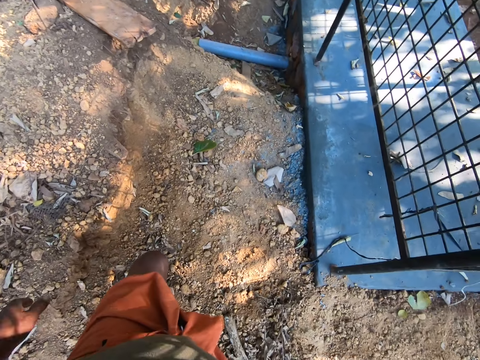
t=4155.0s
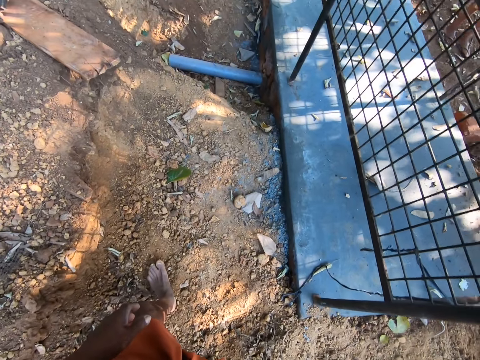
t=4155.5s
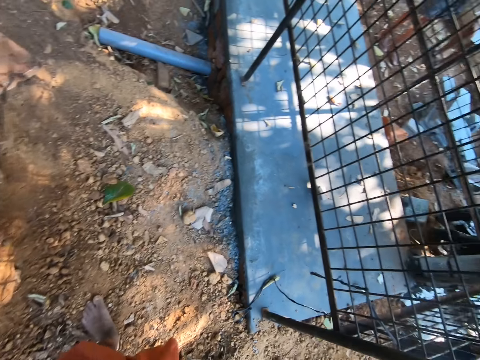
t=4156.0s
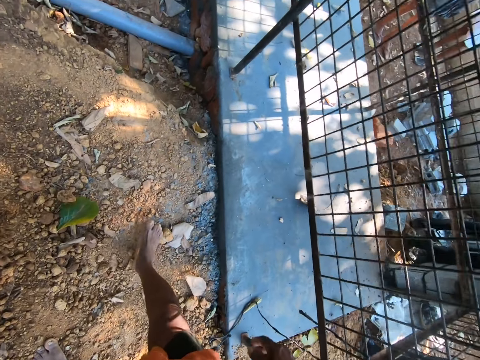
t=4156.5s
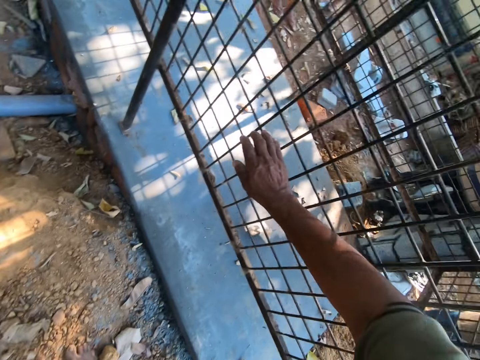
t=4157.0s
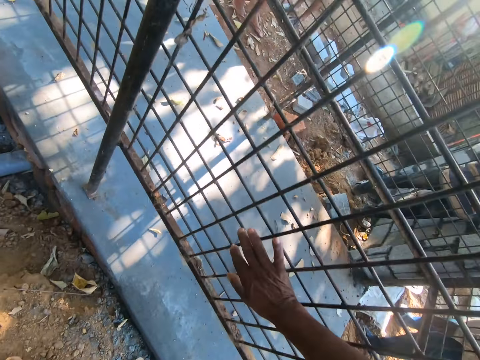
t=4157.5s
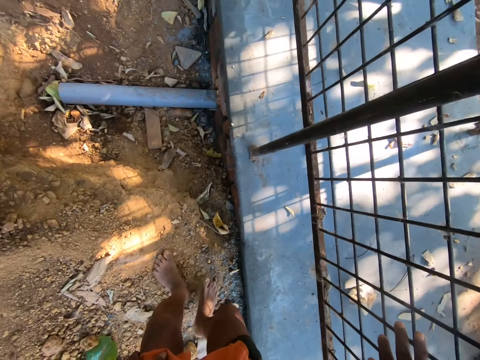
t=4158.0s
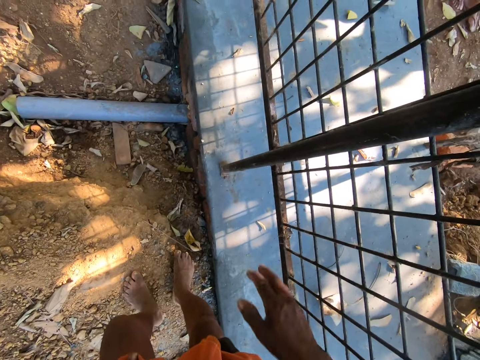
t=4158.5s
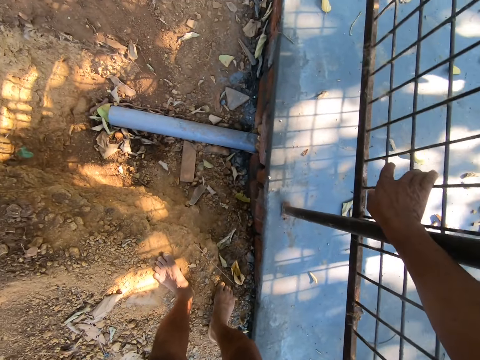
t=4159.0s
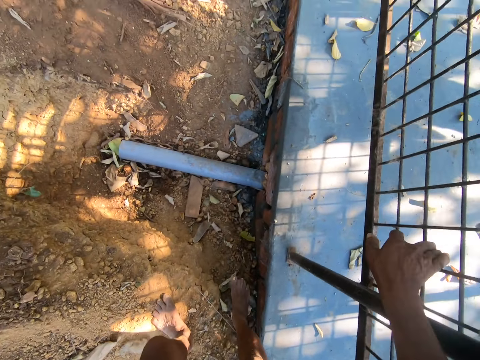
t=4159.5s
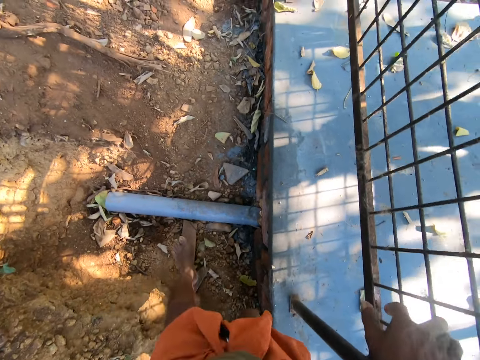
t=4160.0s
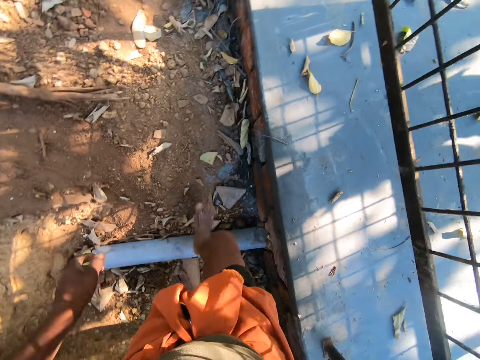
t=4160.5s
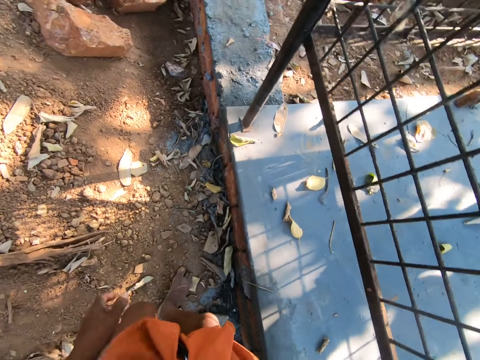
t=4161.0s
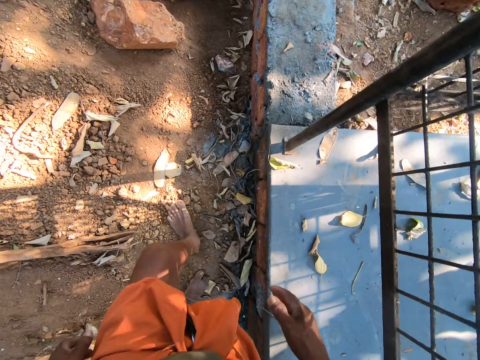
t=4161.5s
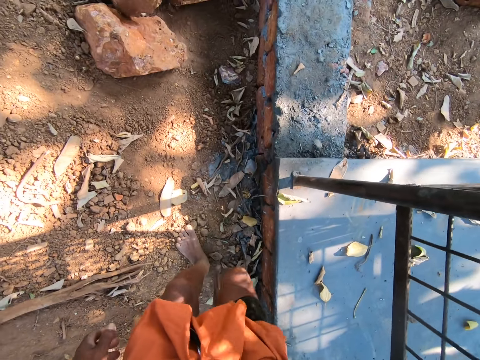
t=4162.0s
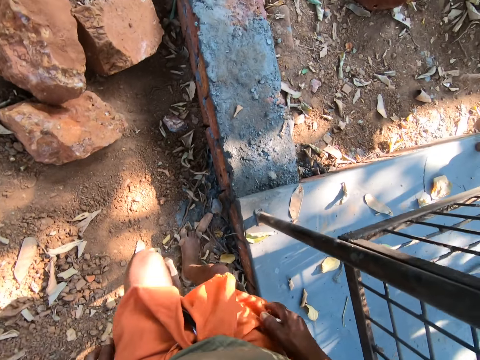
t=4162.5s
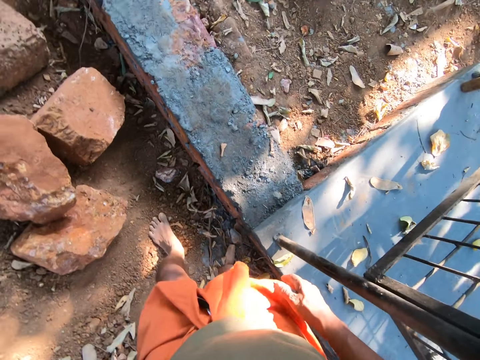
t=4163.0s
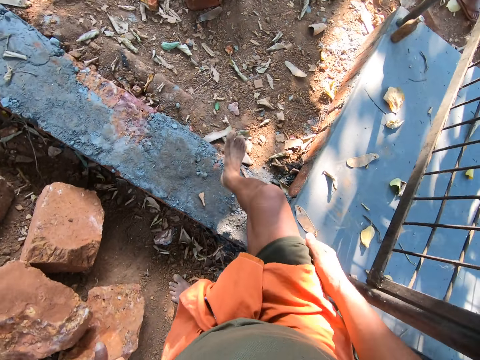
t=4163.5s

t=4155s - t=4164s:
The camera wearer touches a cage with his right hand. He holds a wire mesh. He walks around the farm.

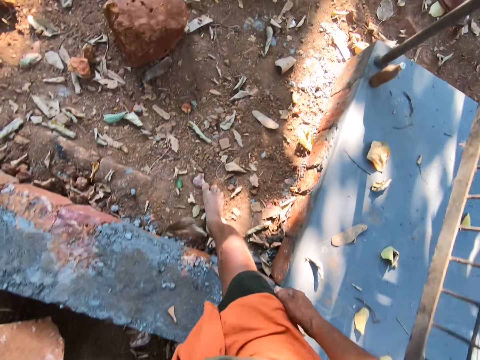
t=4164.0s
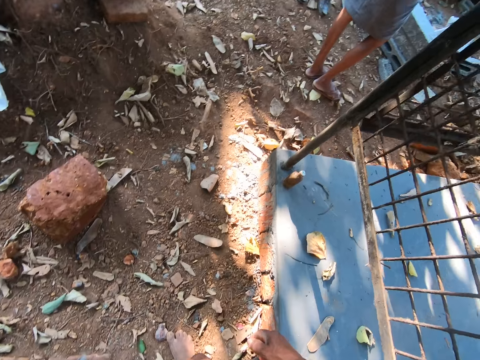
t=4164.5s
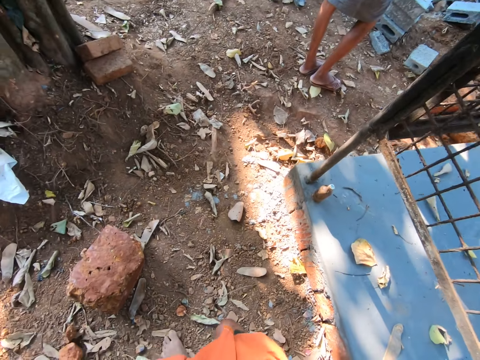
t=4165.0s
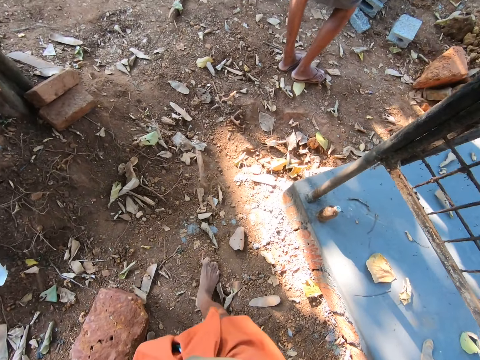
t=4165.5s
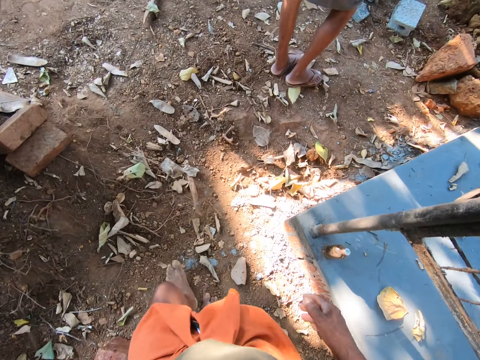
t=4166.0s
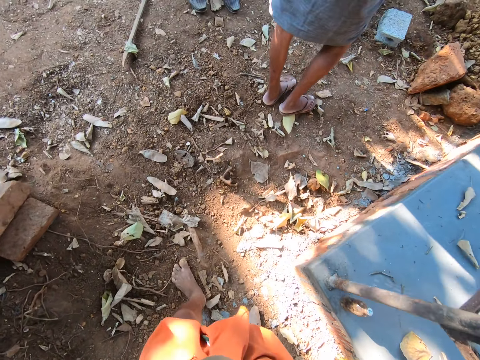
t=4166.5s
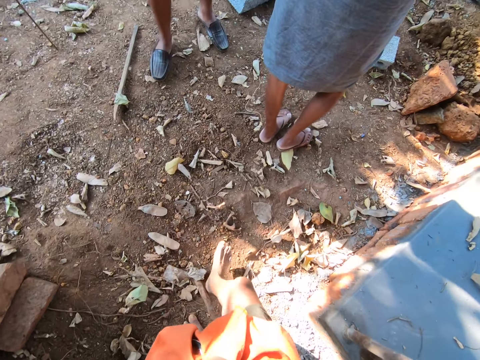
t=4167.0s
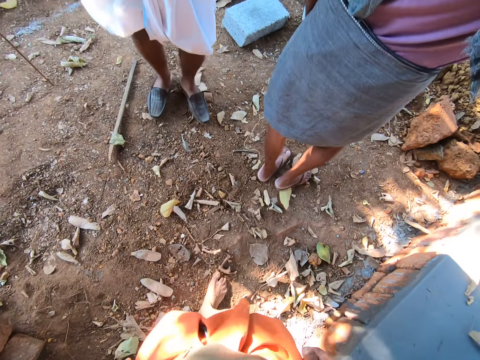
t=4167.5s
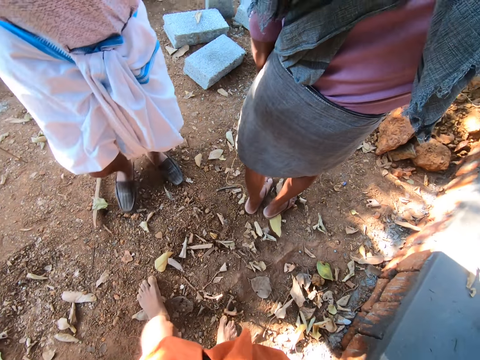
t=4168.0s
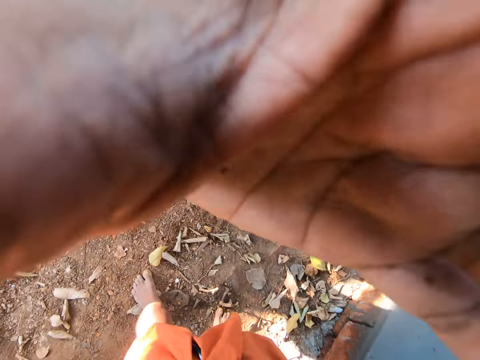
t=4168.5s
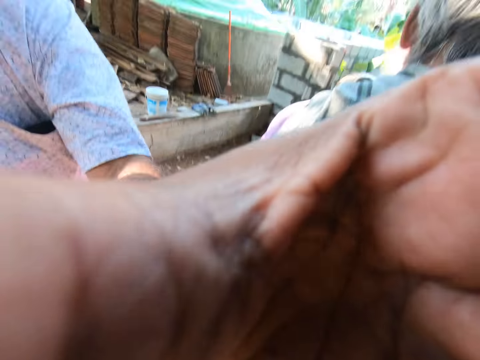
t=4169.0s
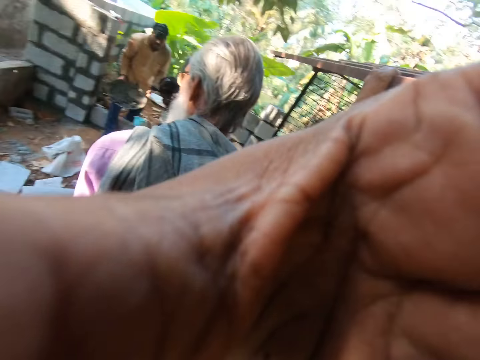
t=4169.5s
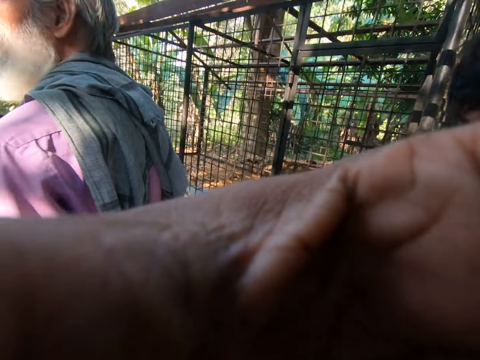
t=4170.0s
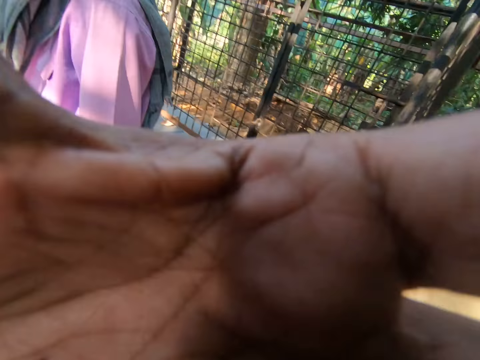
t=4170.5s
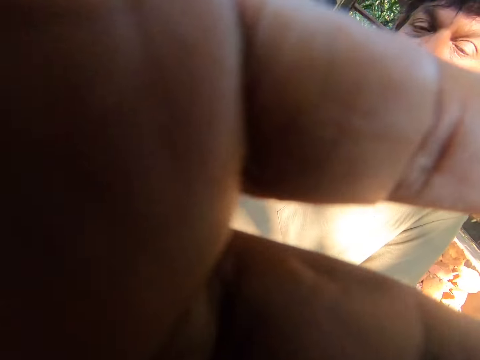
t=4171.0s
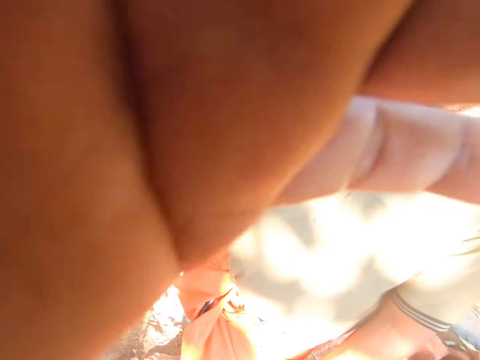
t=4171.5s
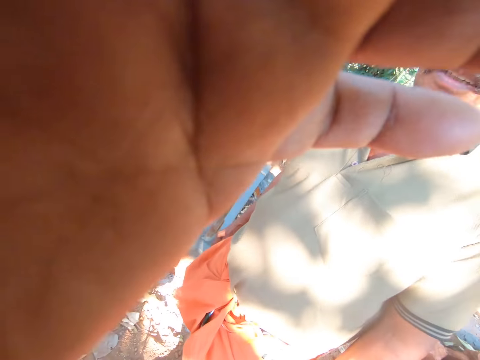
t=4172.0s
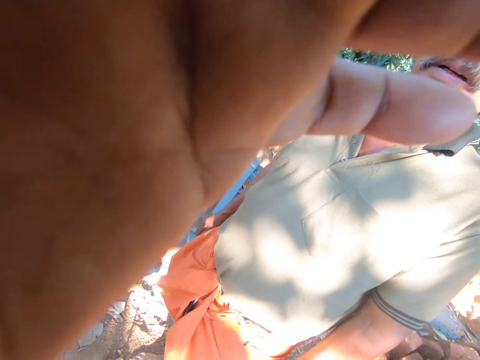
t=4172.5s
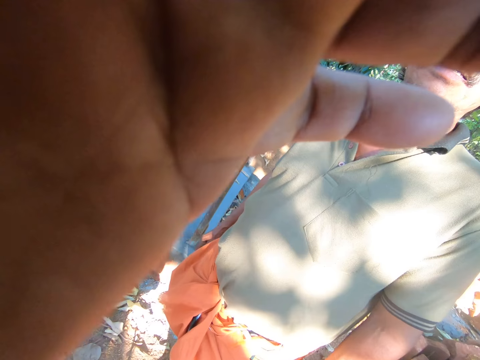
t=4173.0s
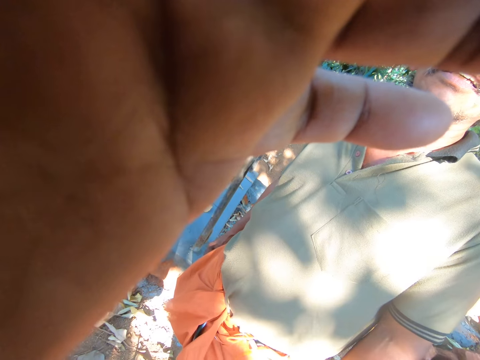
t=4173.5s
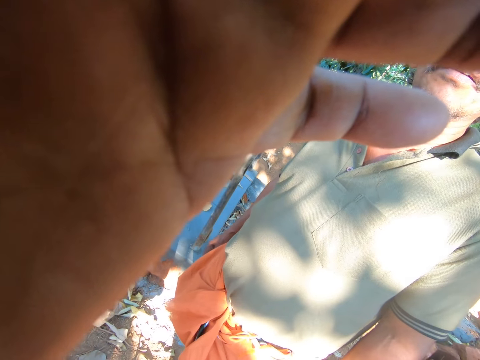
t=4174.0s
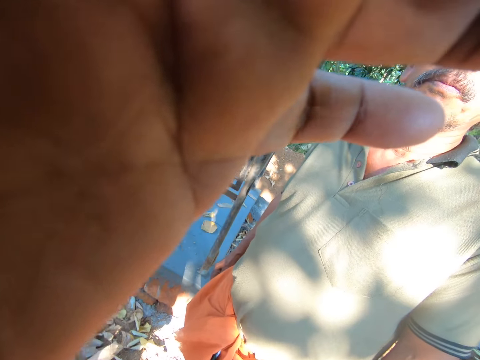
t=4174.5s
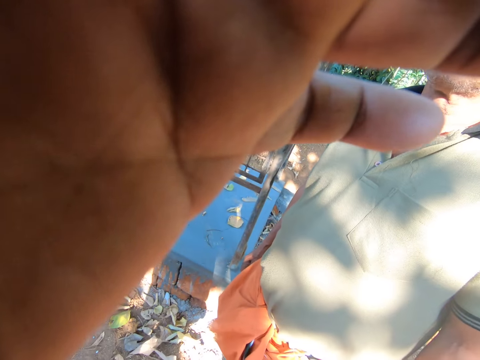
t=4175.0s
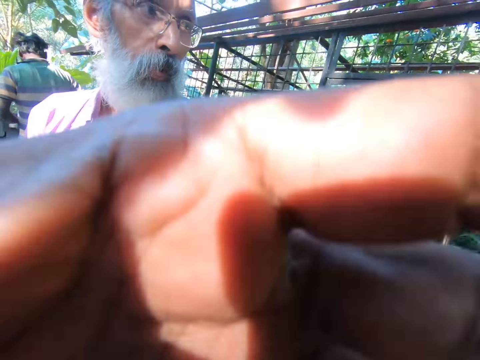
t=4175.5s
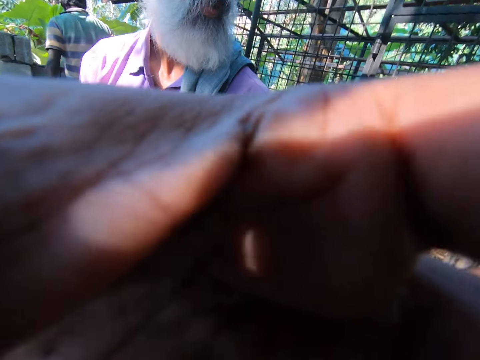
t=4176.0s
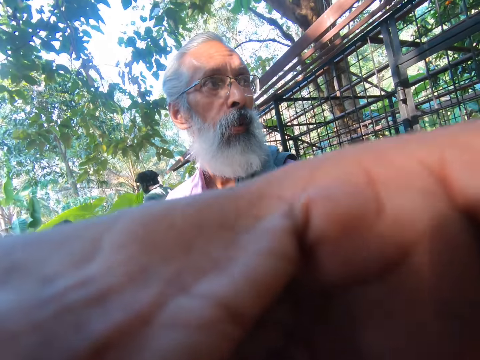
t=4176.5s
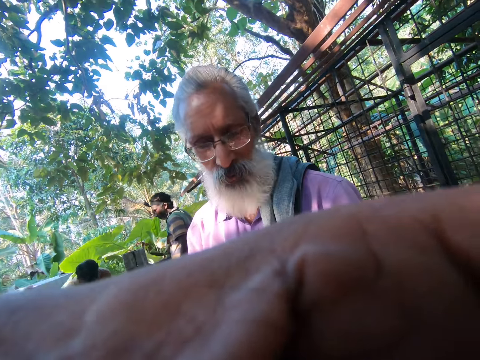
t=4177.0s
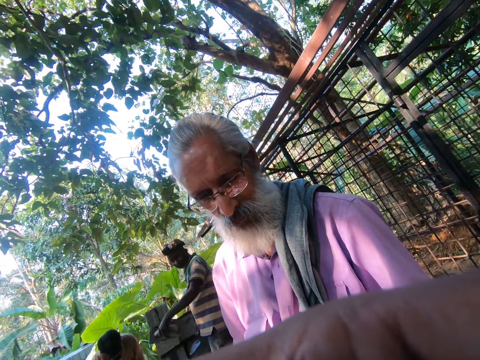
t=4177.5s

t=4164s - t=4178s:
The camera wearer interacts with a man. They converse with the man. The man adjusts the camera on the camera wearer's head with his left hand. The man holds the camera. Another man removes his right hand from the cage. The camera wearer converses with a third man. The third man interacts with the camera wearer. The first man holds the camera. The camera wearer converses with the third man. The first man holds the camera.
